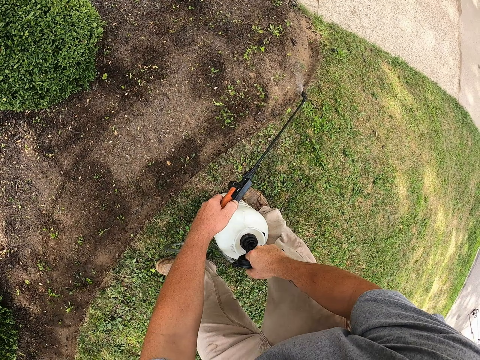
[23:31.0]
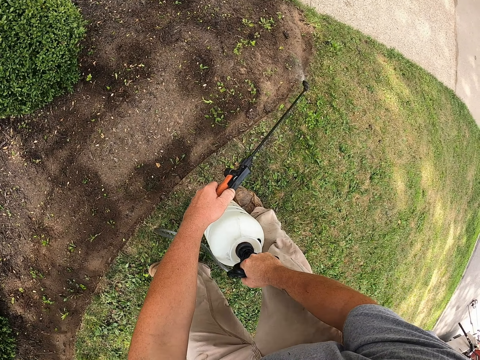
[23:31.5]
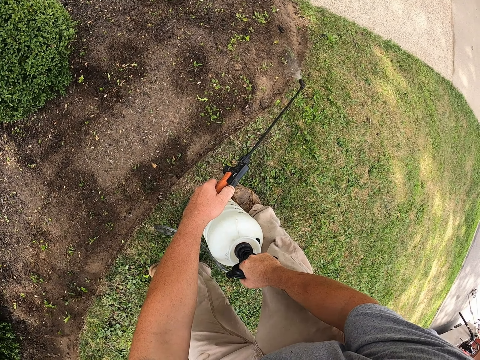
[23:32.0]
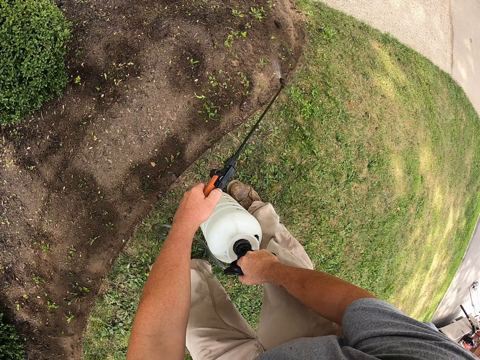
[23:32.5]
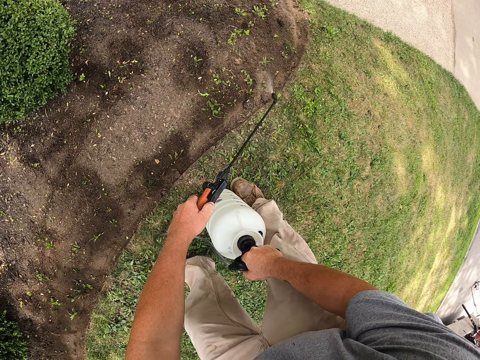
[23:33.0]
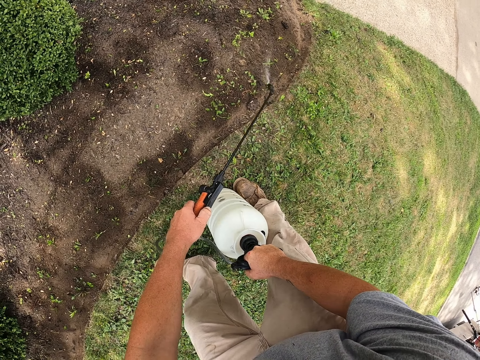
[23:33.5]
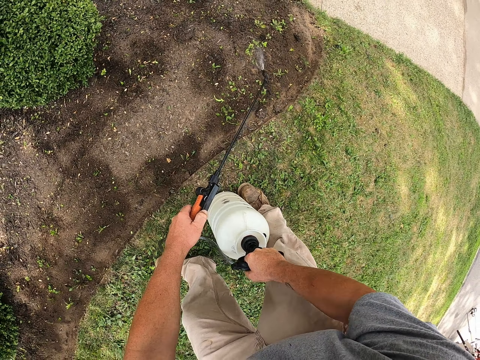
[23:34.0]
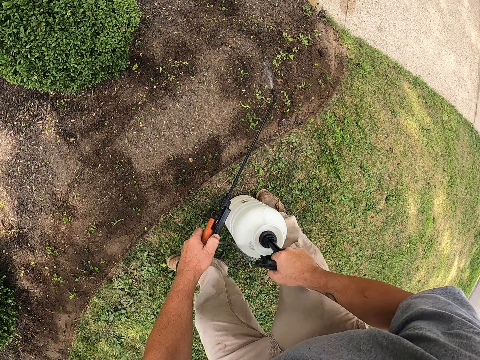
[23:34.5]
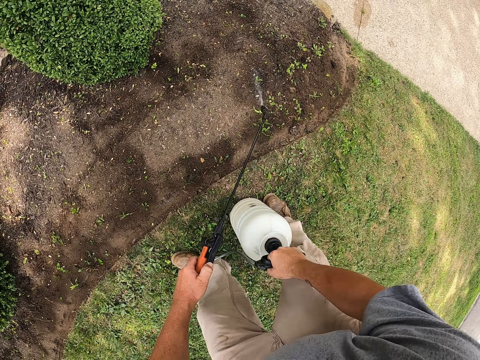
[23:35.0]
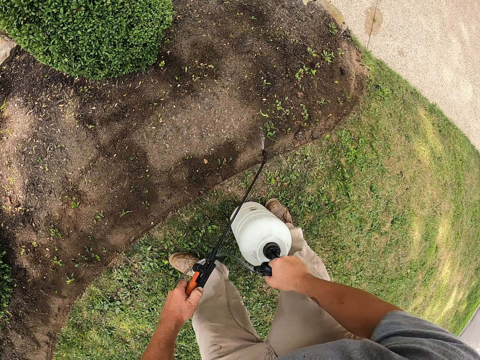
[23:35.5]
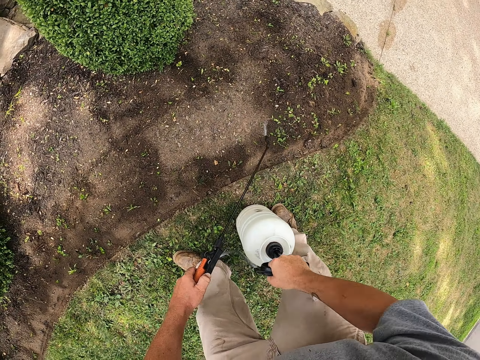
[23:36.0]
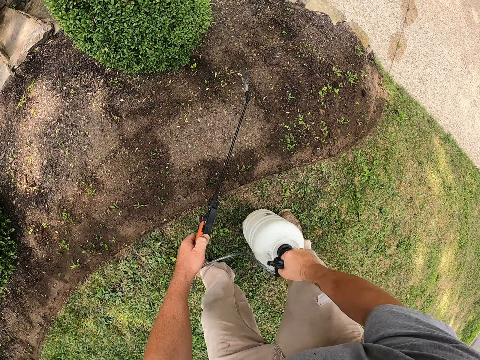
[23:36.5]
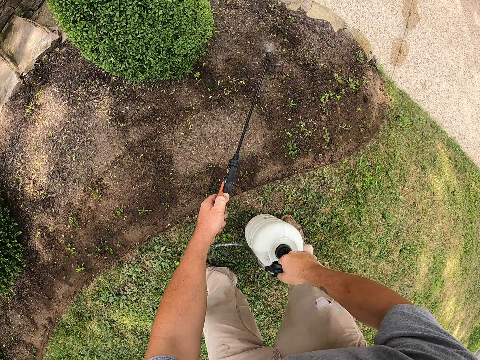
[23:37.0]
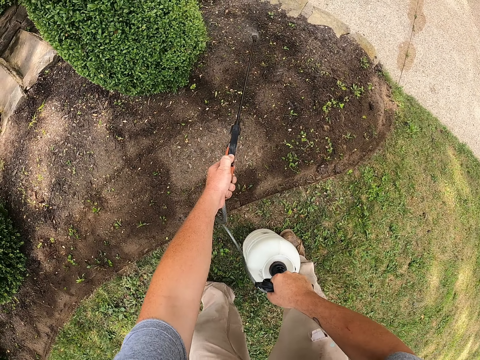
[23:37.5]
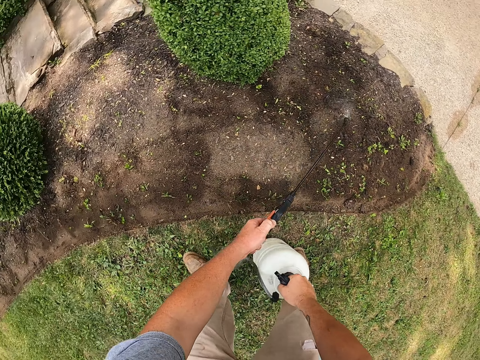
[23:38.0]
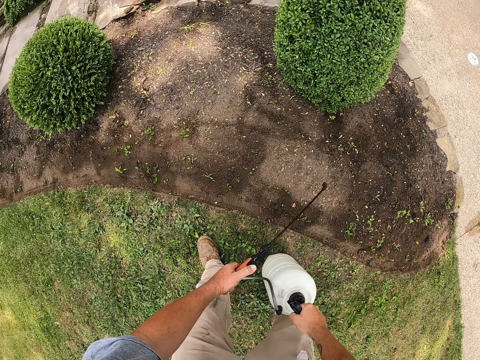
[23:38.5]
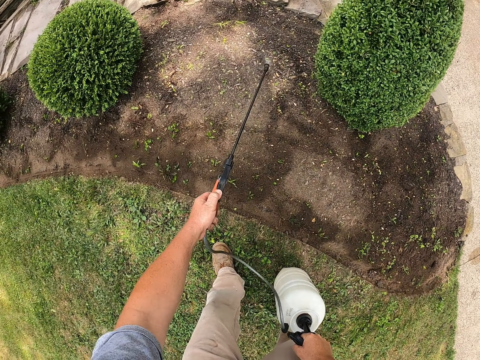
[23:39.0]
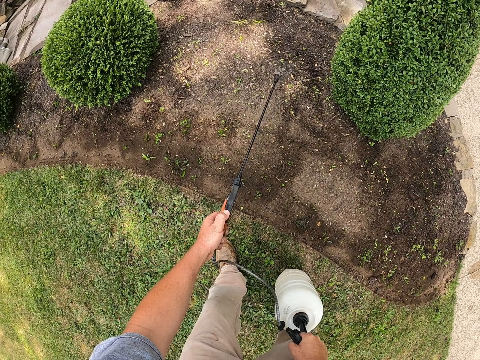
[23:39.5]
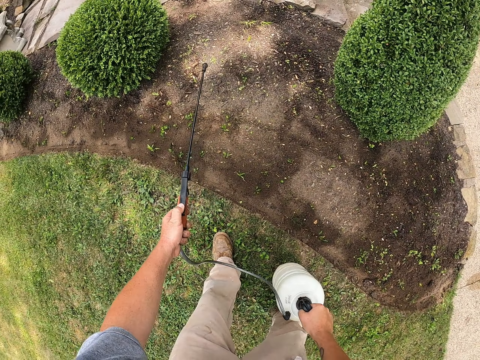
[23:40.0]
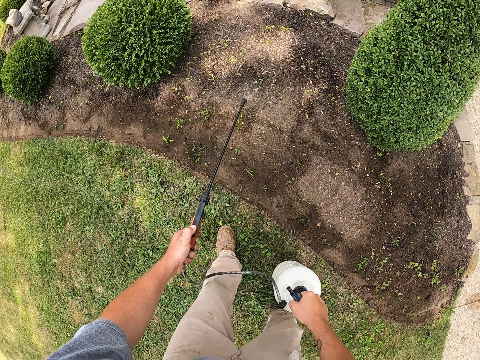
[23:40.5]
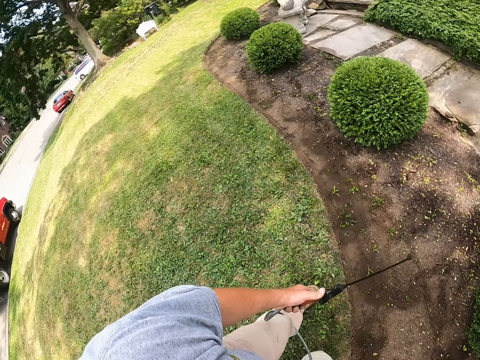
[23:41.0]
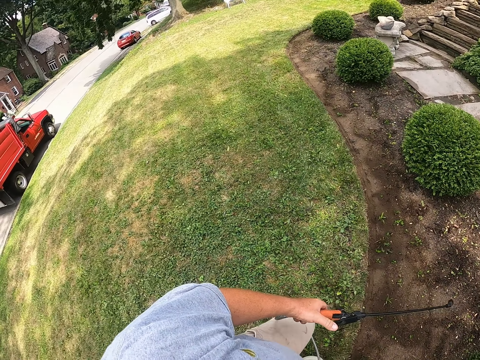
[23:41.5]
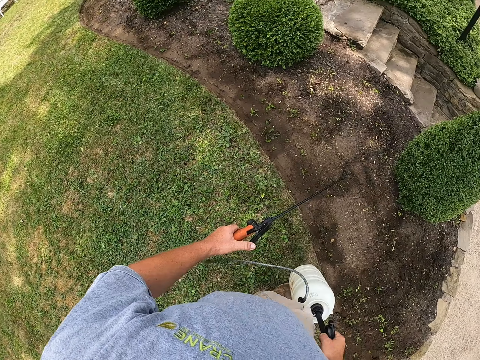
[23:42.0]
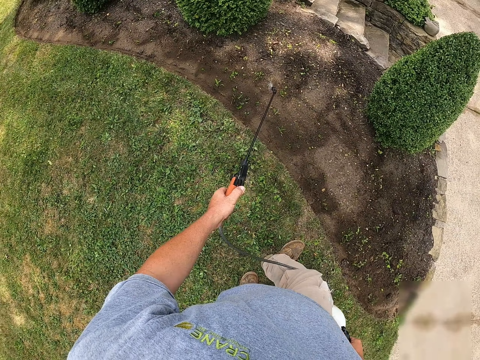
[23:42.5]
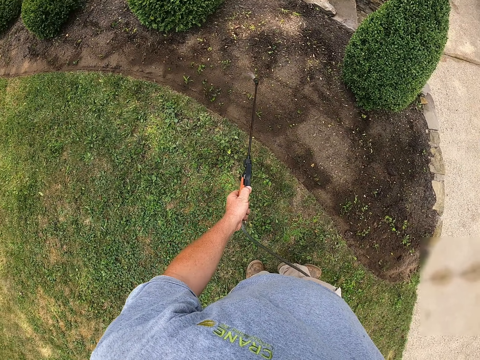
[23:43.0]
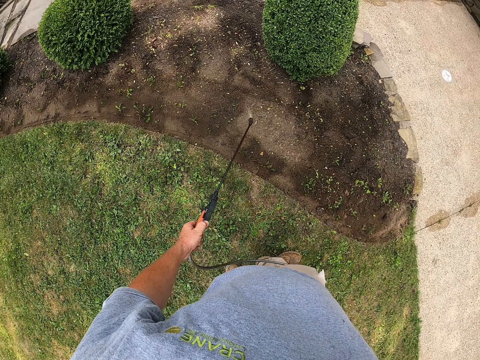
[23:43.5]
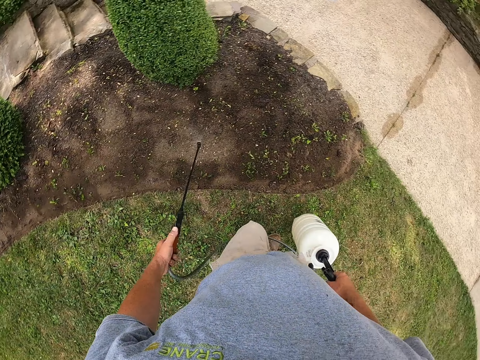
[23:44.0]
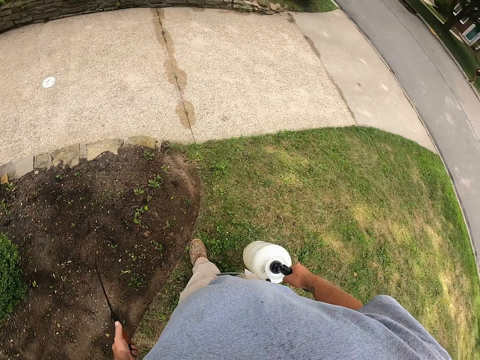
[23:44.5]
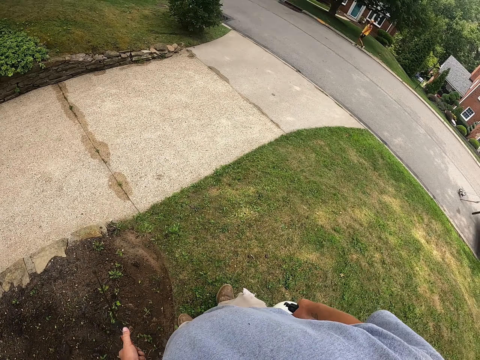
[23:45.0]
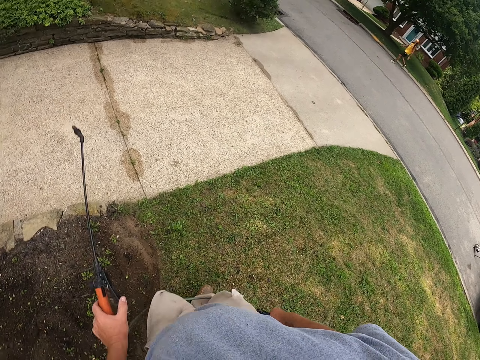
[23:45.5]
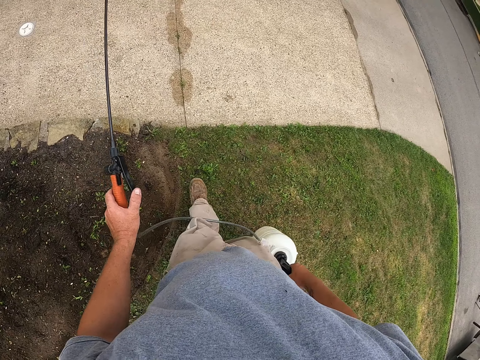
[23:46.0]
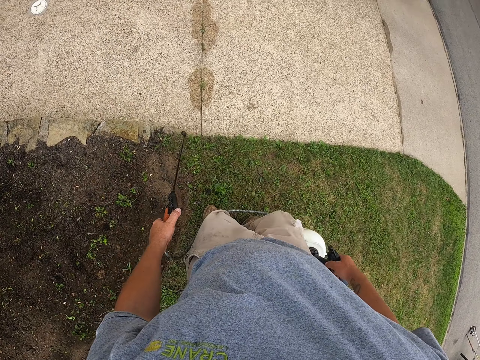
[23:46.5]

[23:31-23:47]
The camera wearer sprays the garden. He waters the plants. He pumps the pesticide portable tank or jerrycan with his right hand. He waters the plants. He sprays the garden. He pumps the jerrycan. He turns around the garden. He looks around. He waters the plants. He sprays the garden. He walks in the garden.

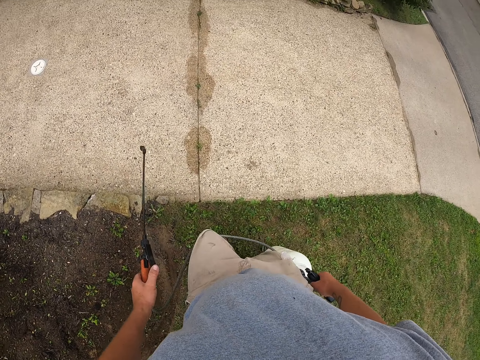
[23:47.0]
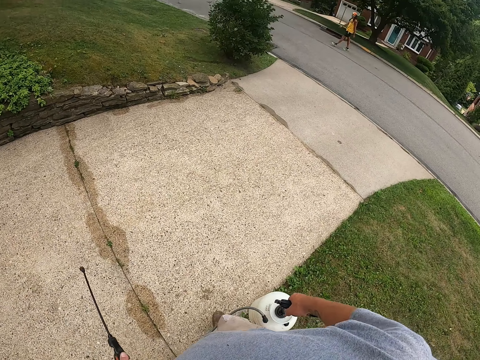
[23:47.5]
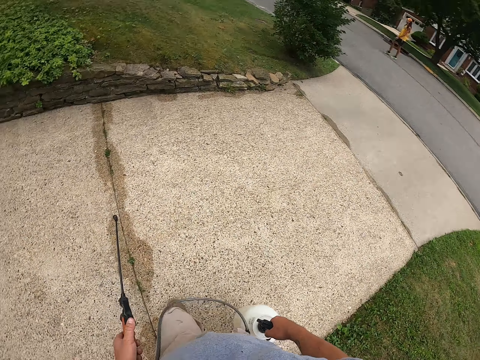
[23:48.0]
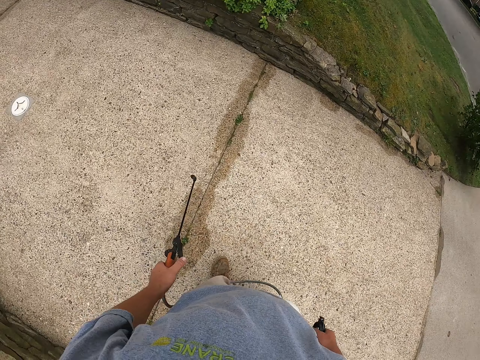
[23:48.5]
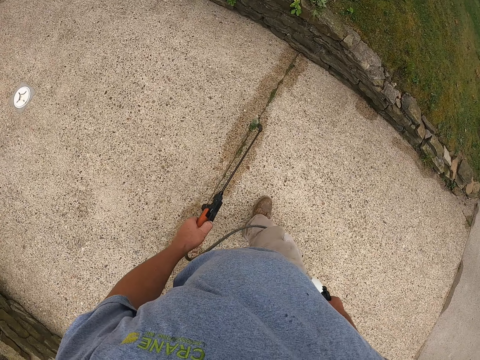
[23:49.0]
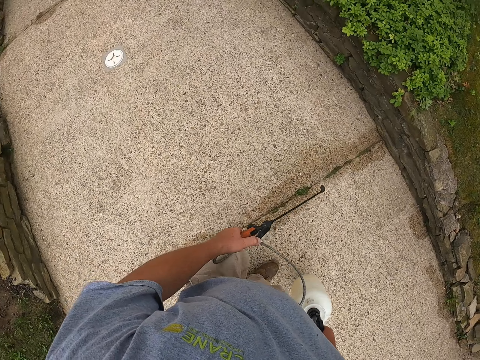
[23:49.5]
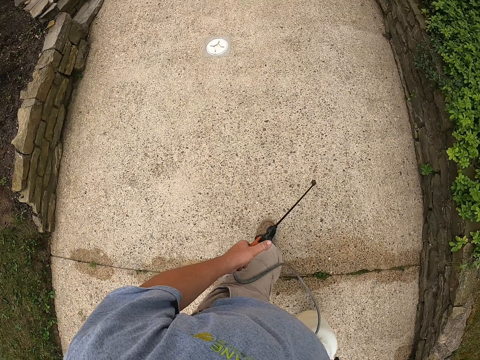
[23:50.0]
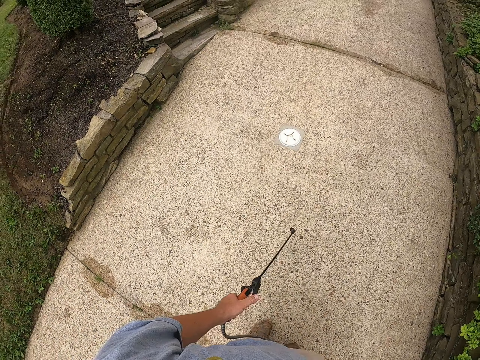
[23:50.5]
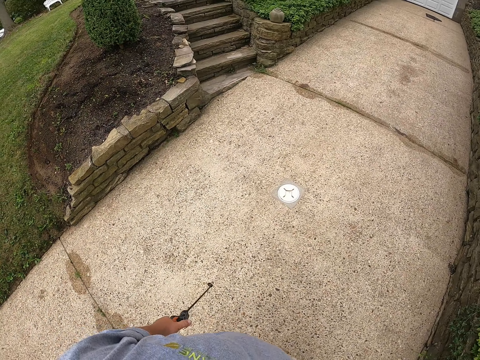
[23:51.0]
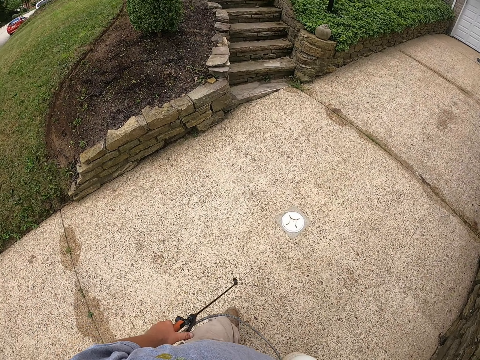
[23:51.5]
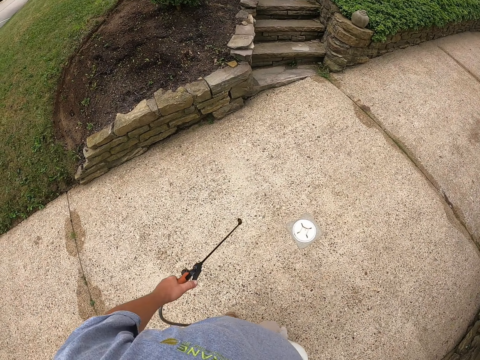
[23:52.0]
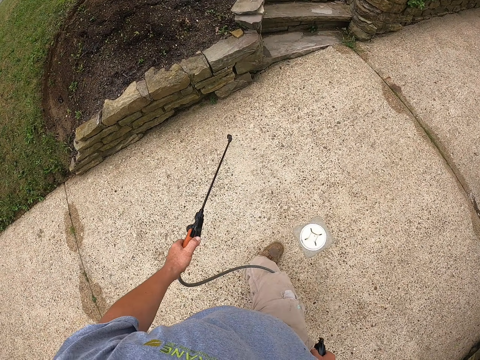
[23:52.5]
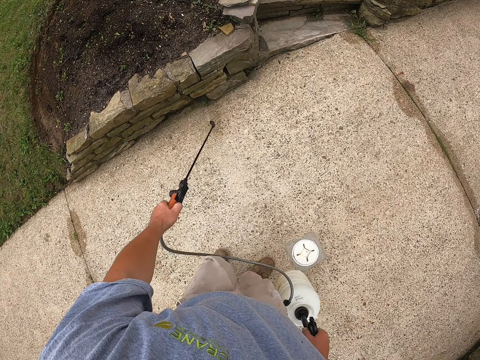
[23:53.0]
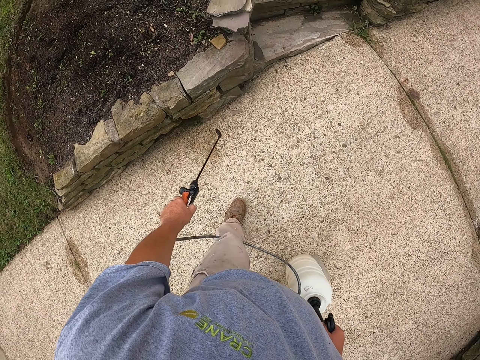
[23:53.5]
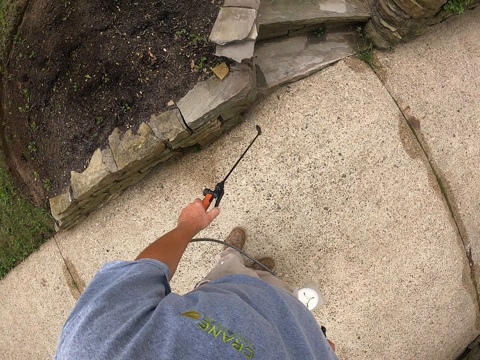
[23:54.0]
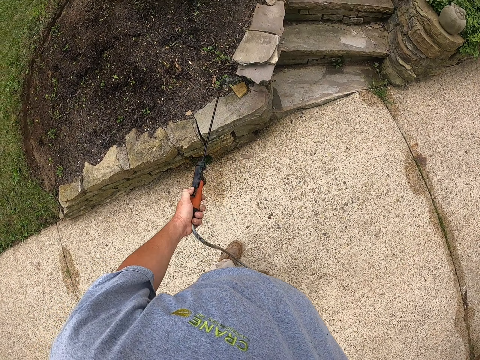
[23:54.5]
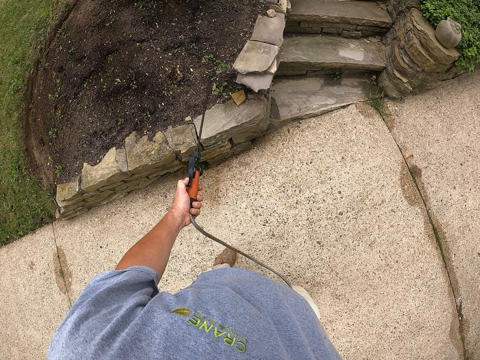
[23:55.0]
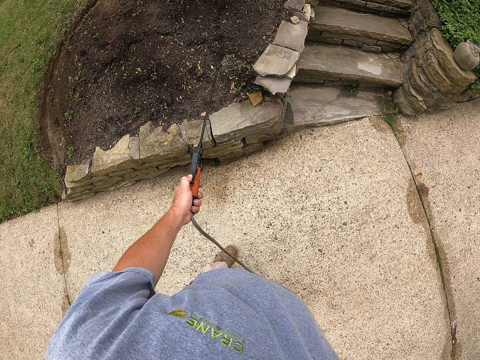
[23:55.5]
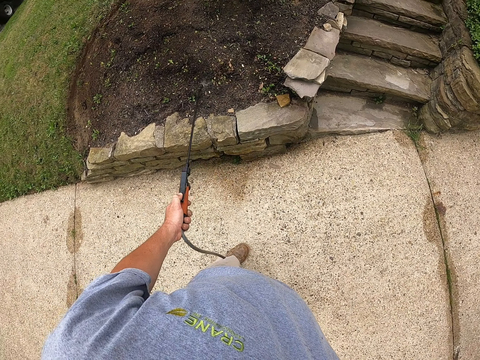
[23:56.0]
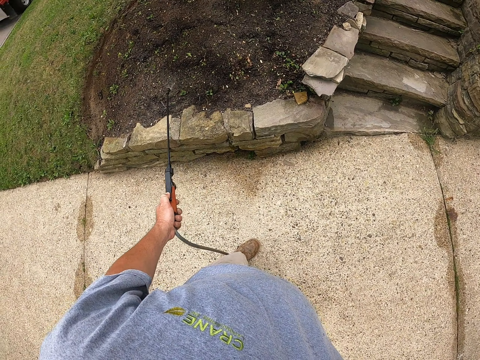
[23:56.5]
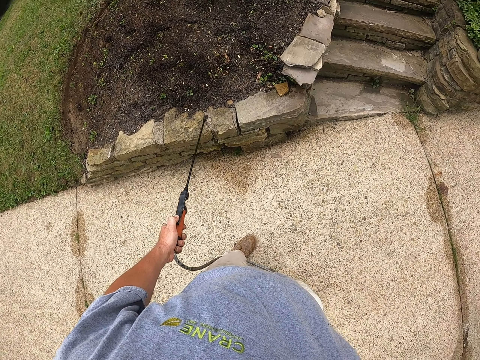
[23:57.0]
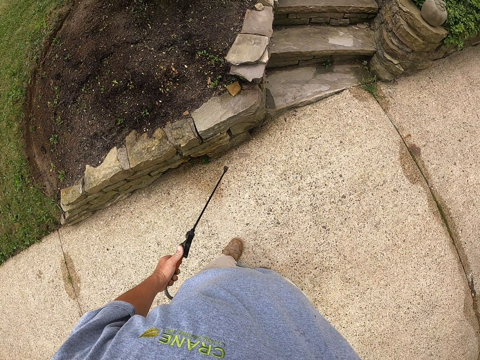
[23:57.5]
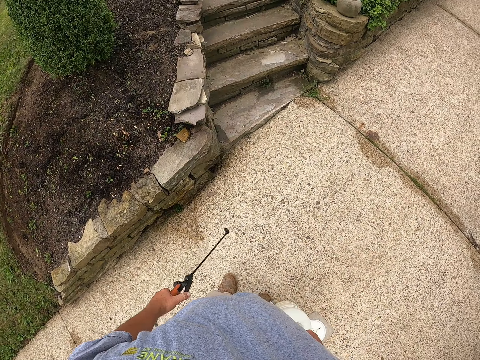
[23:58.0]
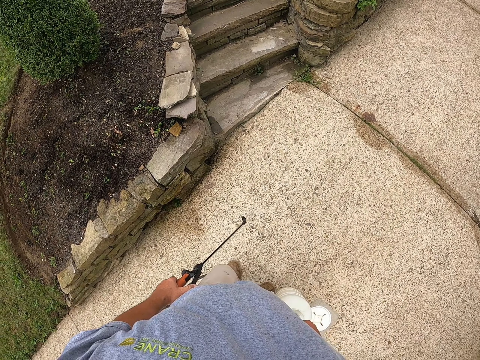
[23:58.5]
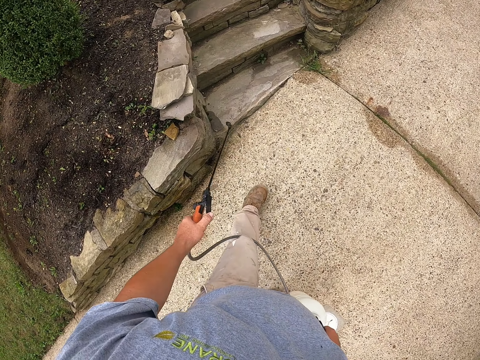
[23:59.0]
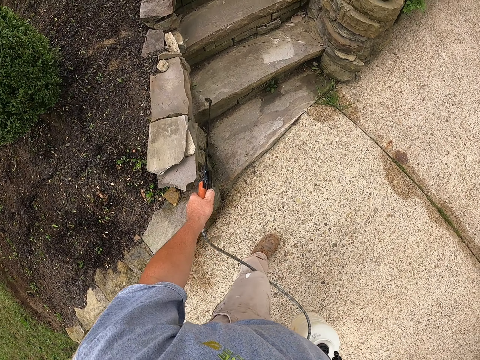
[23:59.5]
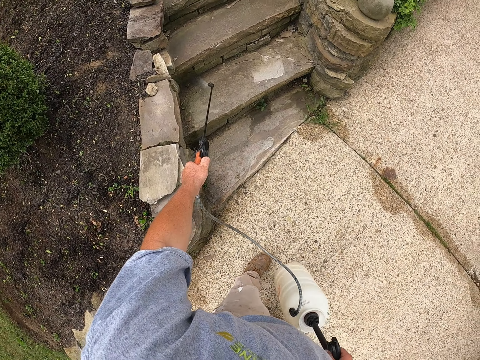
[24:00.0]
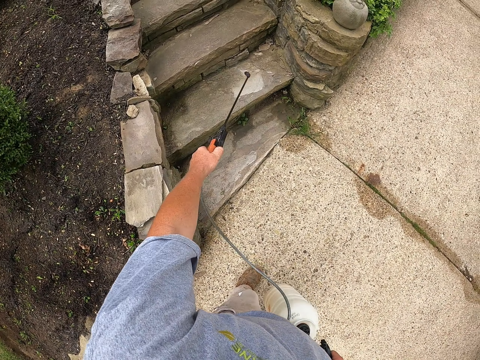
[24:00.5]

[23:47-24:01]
The camera wearer looks around. They spray on the pavement. They water the pavement. They water the plants. They water the pavement. They walk on the pavement. They sprinkle the stairs.
